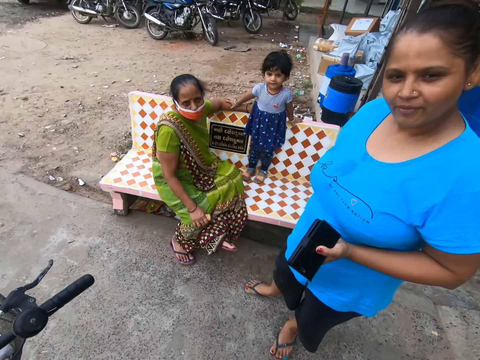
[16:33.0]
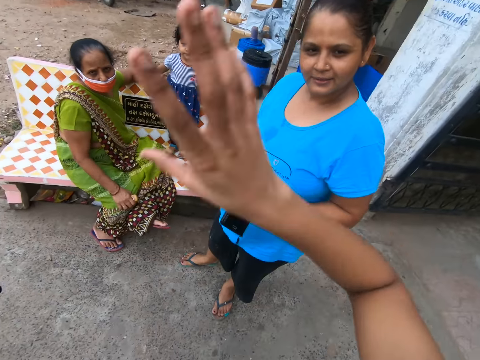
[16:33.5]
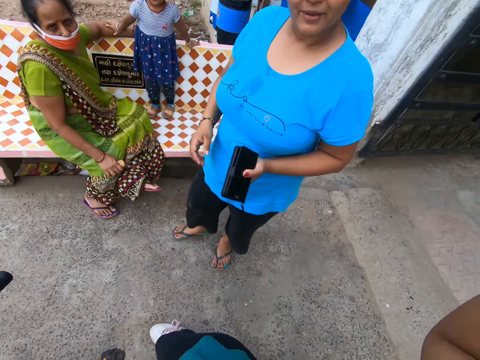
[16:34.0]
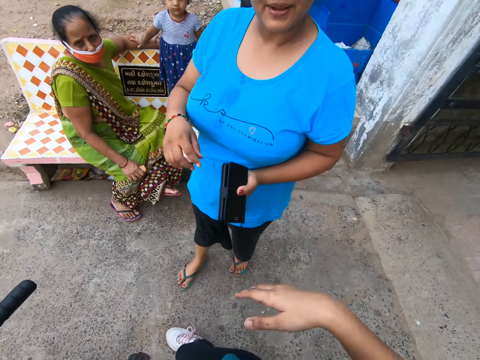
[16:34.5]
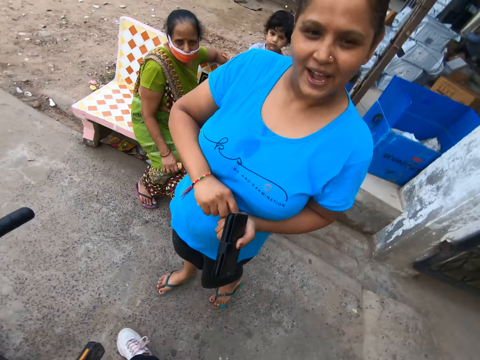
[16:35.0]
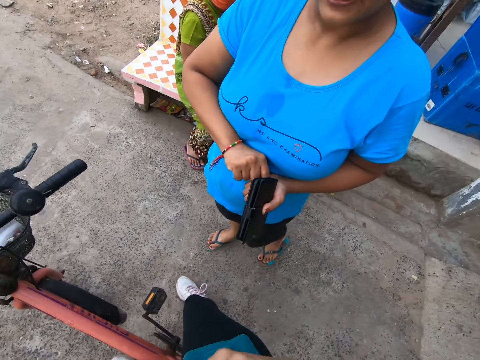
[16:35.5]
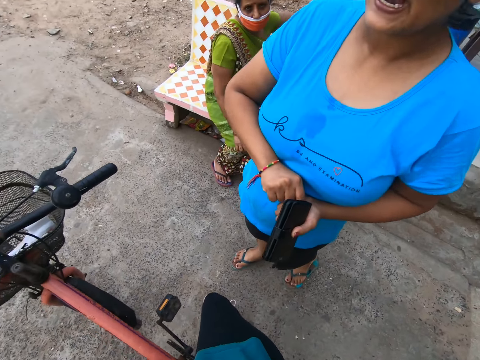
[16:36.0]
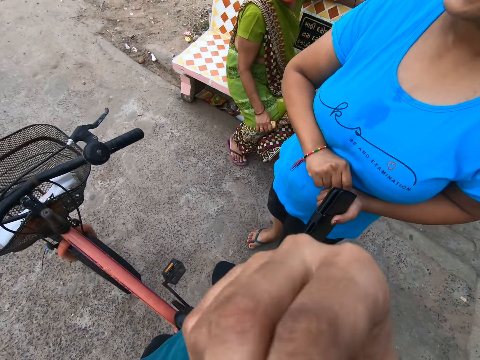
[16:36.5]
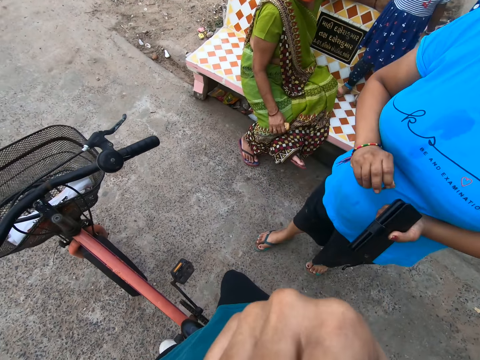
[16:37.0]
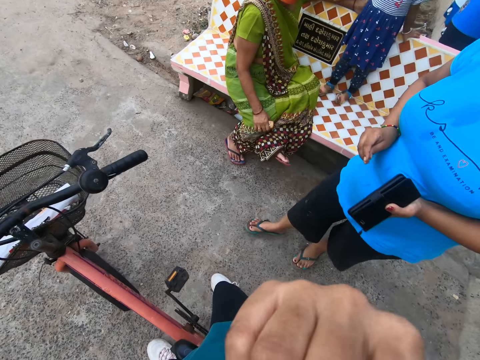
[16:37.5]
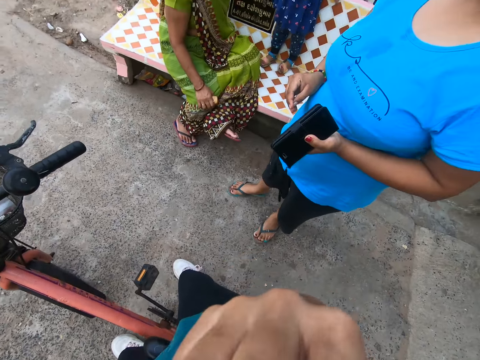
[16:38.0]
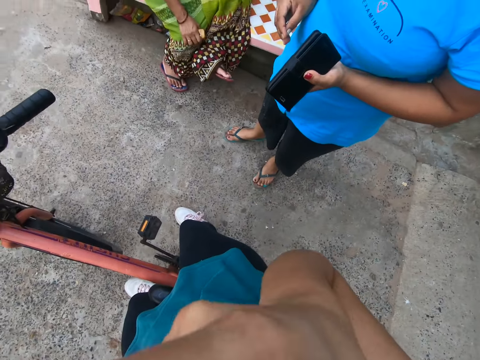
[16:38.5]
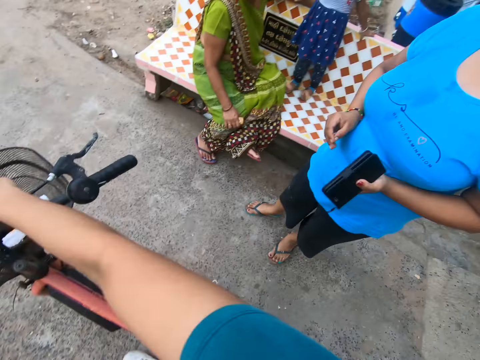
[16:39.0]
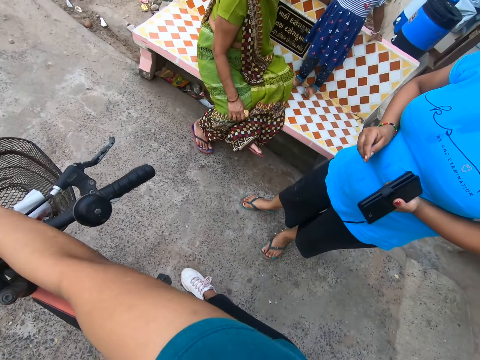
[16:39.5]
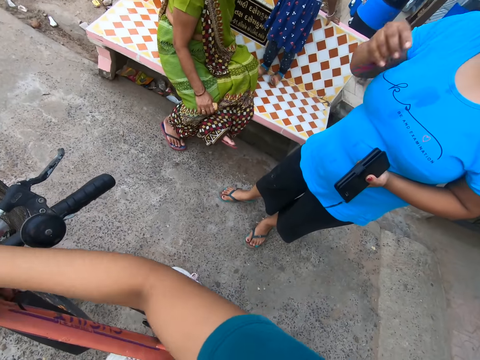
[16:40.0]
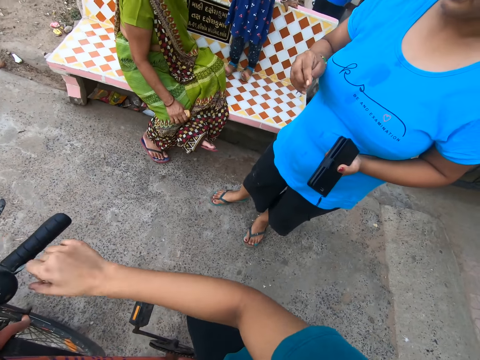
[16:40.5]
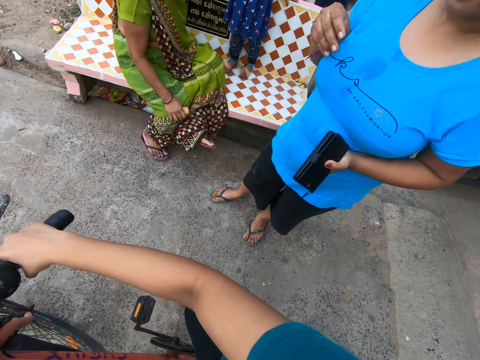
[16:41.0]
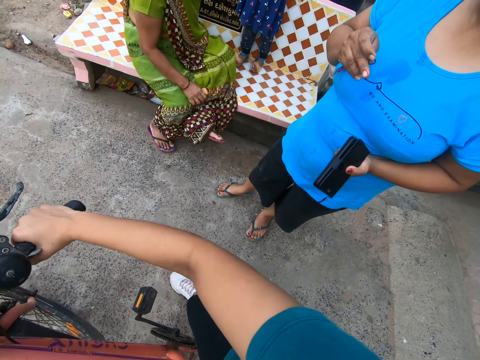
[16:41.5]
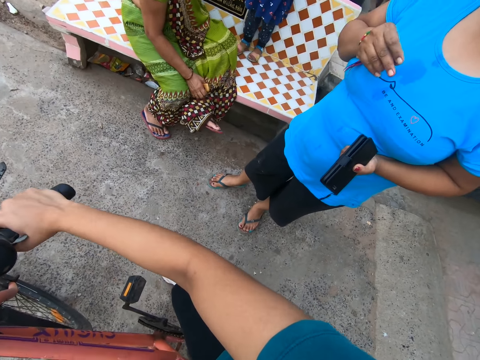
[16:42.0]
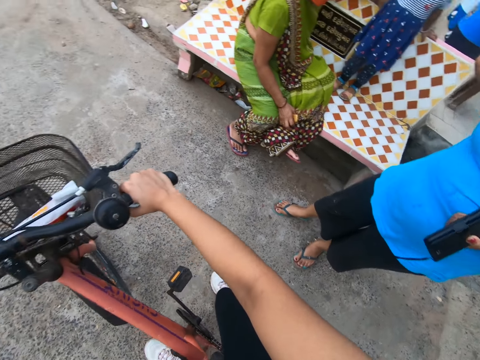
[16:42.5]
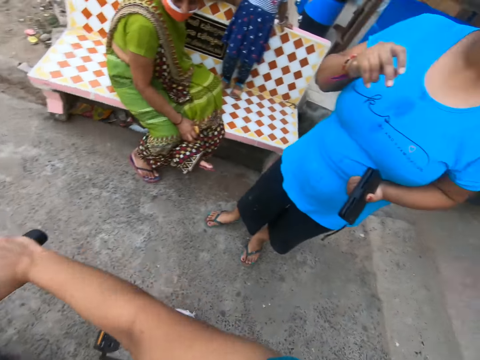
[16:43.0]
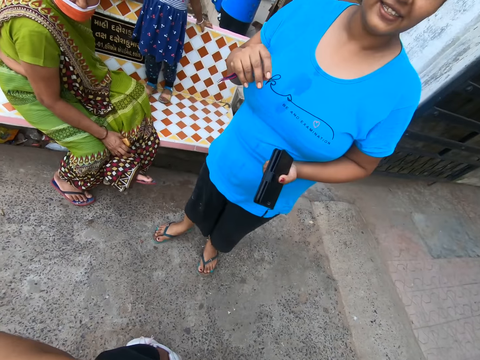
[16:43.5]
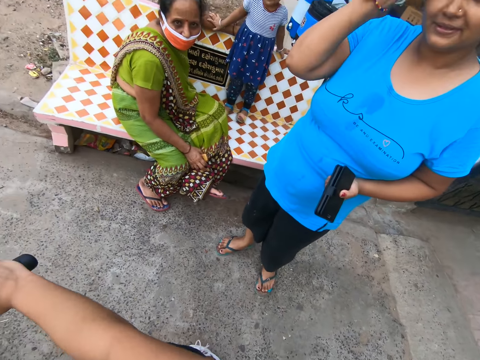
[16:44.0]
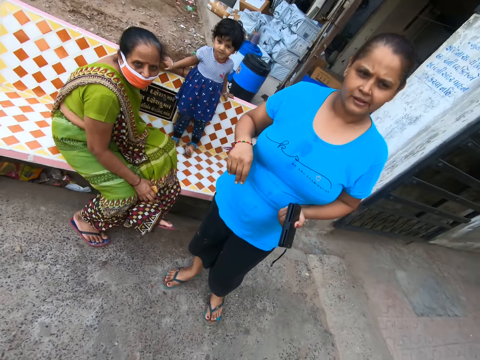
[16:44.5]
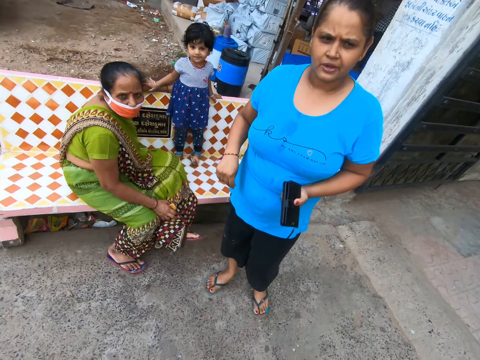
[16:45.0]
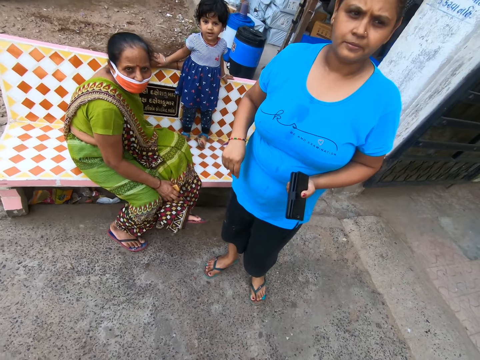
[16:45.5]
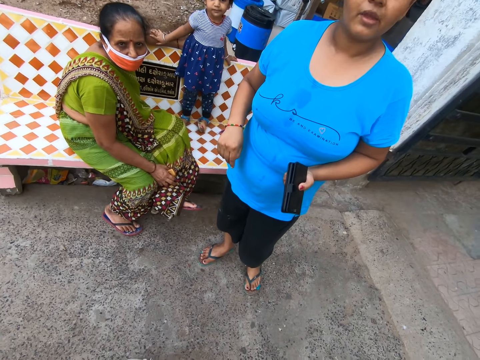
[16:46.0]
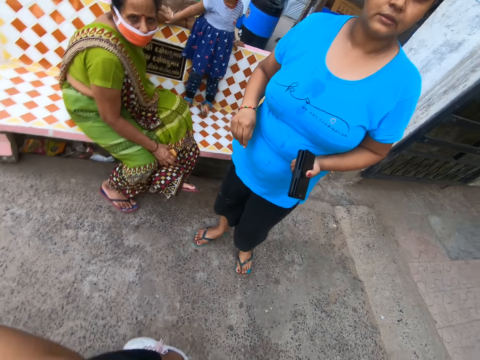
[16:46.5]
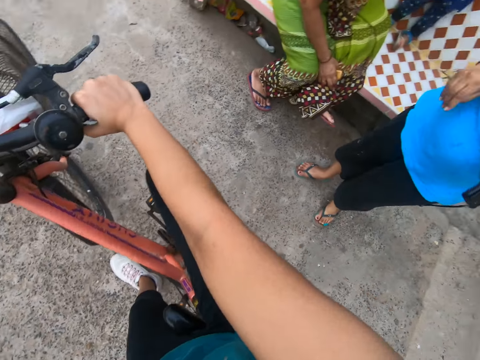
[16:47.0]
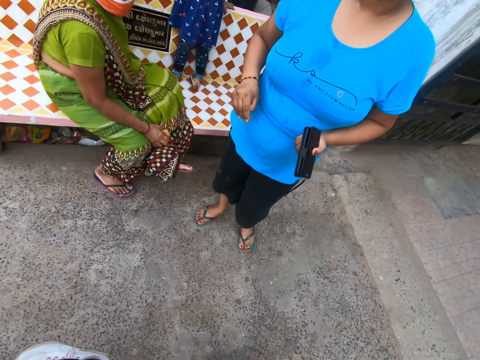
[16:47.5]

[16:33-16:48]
The woman touches her mouth with her right hand. The camera wearer touches his face with his right hand. He adjusts the camera. He touches the cellophane wrap in the bicycle front carrier with his right hand. He holds the bicycle handle with his right hand.

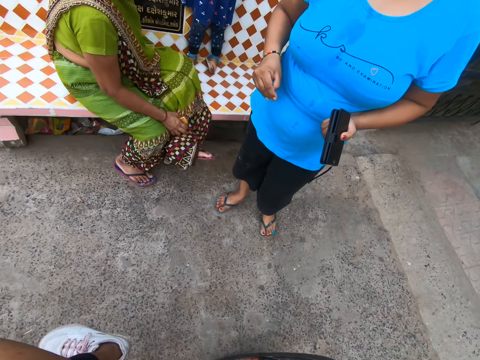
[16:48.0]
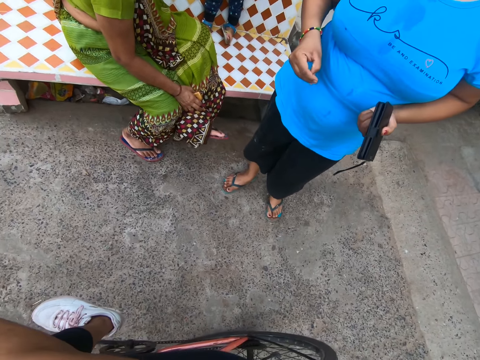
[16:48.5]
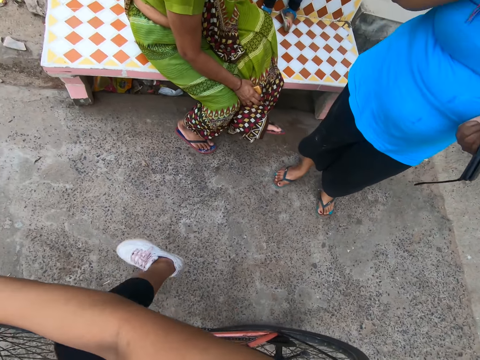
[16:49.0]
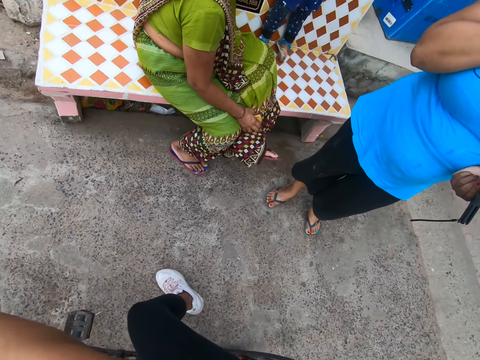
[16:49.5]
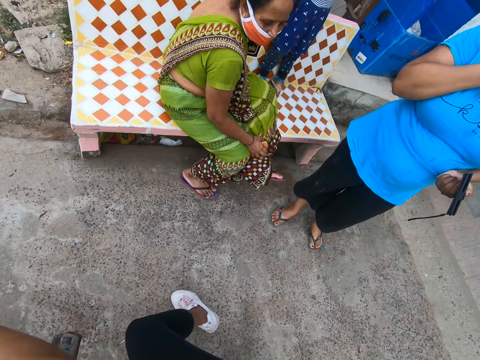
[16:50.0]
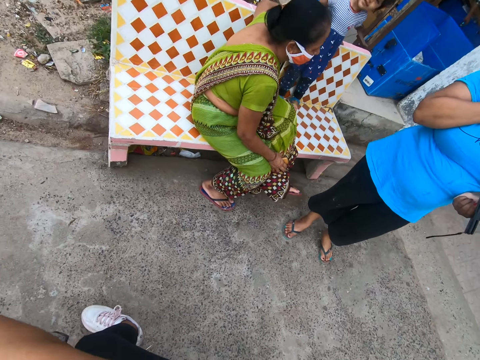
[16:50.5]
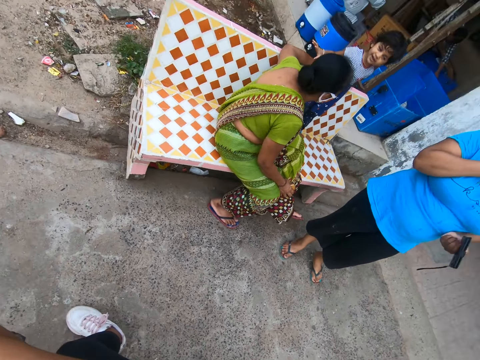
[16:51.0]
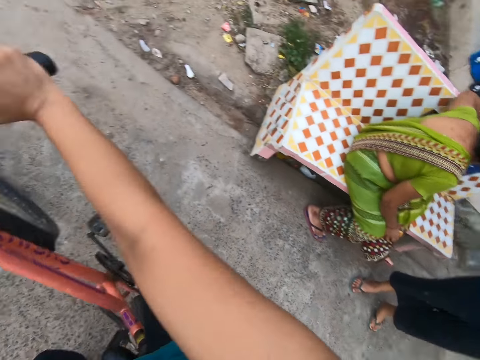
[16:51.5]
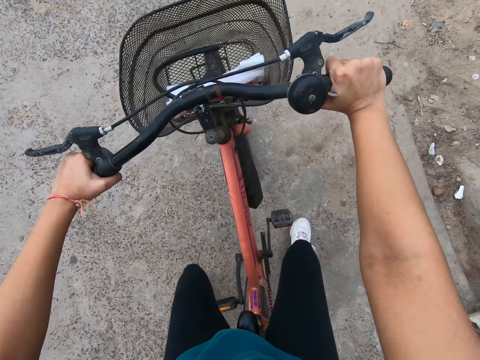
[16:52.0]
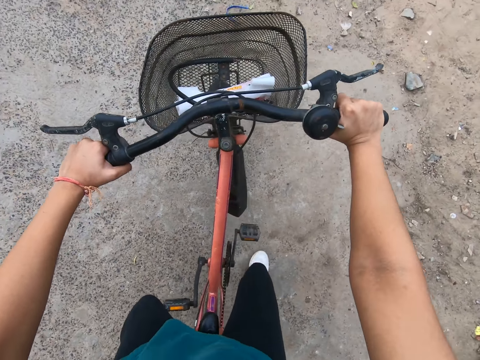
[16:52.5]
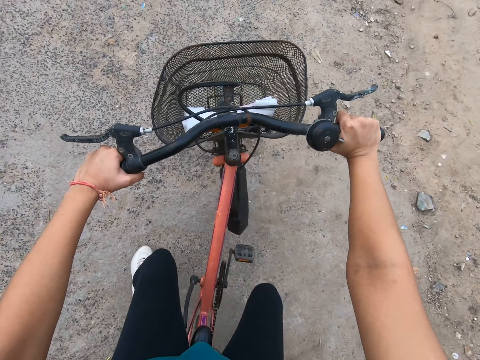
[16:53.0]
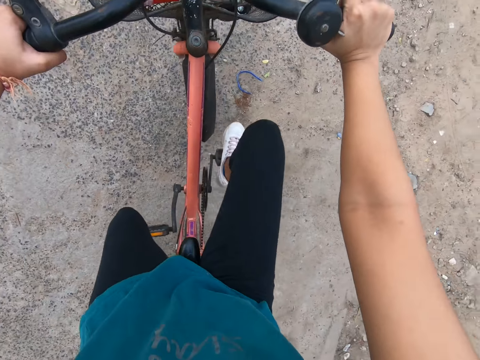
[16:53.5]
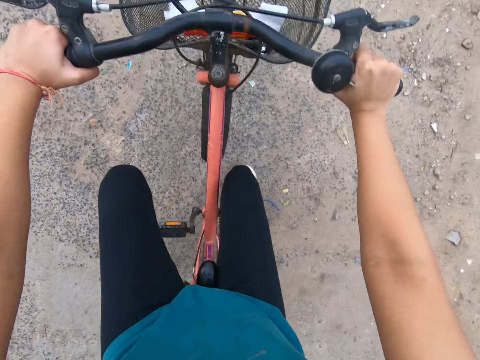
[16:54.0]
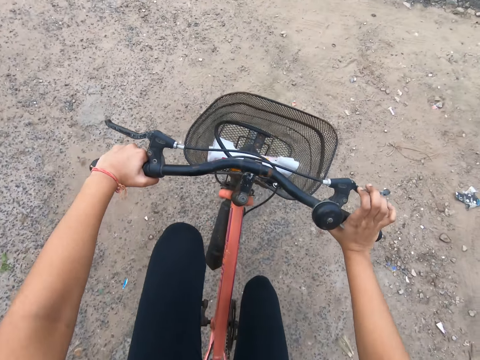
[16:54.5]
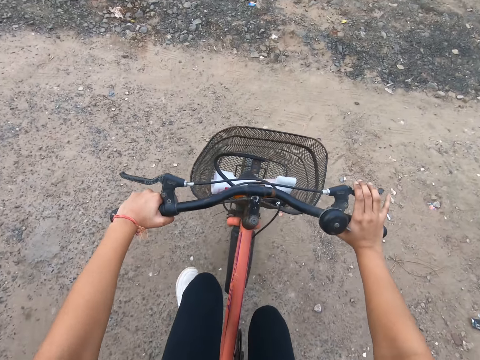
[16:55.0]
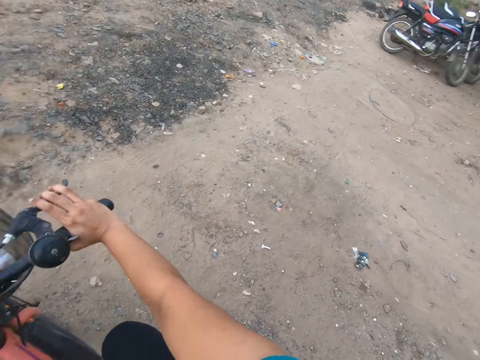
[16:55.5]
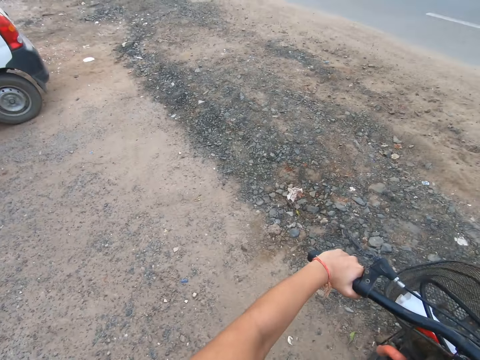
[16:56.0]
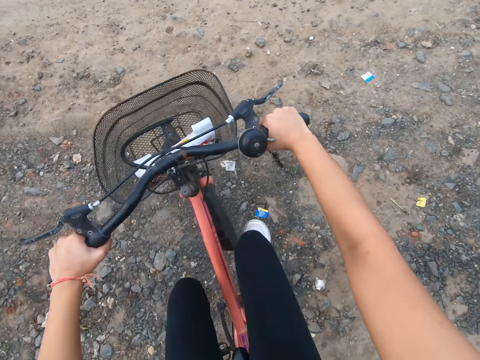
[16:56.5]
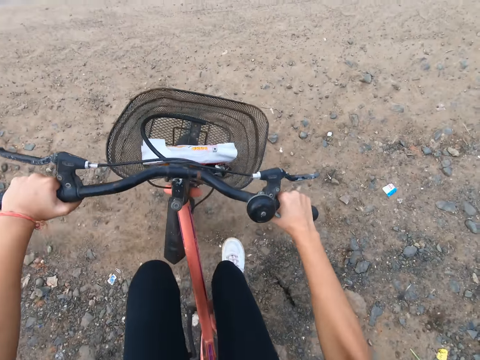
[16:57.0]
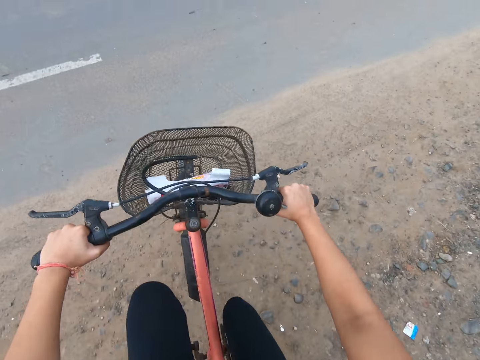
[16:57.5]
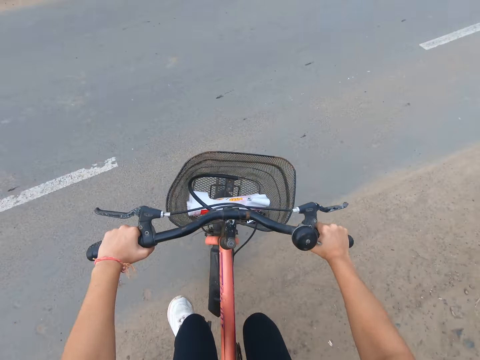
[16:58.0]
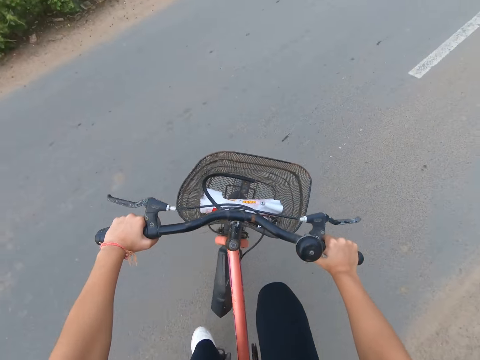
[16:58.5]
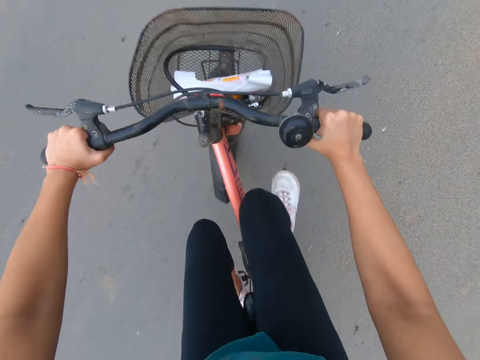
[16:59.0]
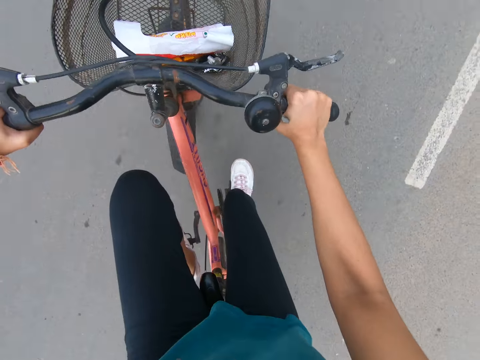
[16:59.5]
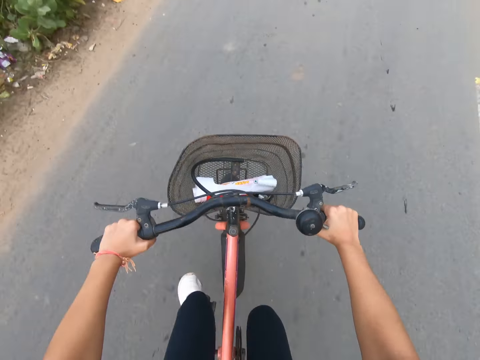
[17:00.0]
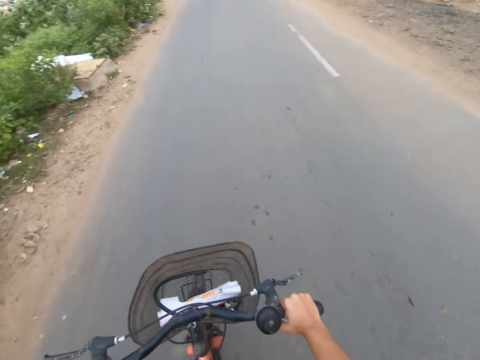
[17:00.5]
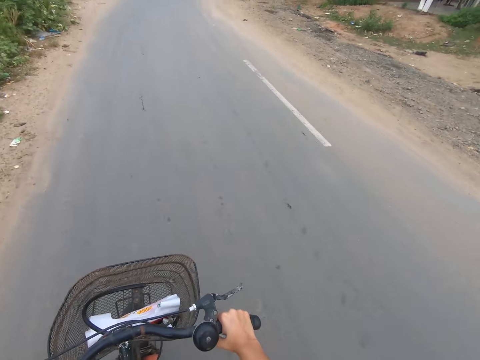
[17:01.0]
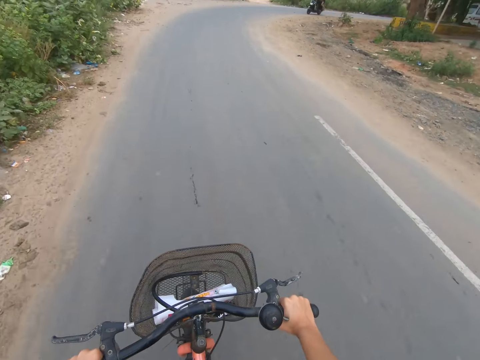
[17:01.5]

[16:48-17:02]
The camera wearer moves the bicycle forward with his hands on its handles. He rides the bicycle with his hands on its handles. He rides the bicycle on a road with his hands on its handles.
